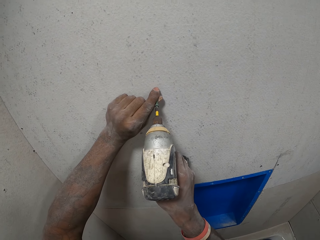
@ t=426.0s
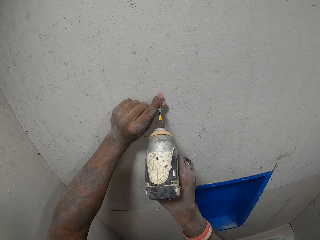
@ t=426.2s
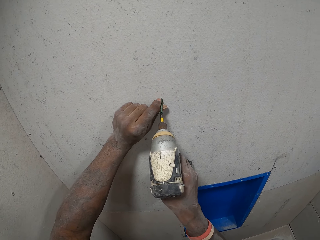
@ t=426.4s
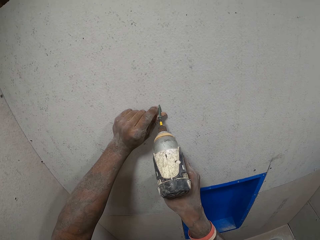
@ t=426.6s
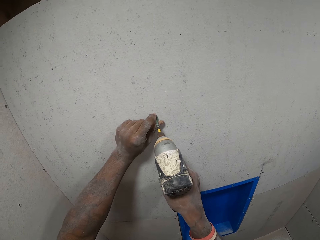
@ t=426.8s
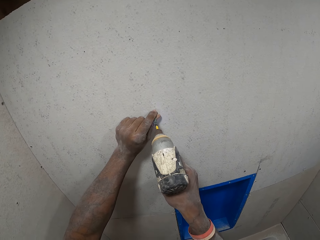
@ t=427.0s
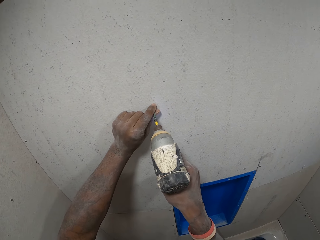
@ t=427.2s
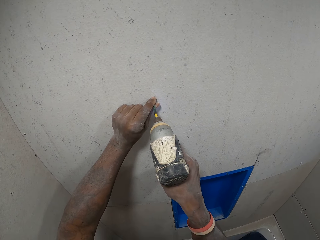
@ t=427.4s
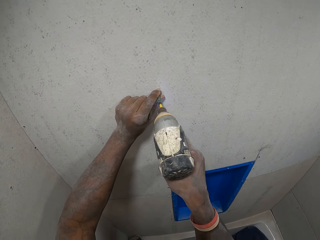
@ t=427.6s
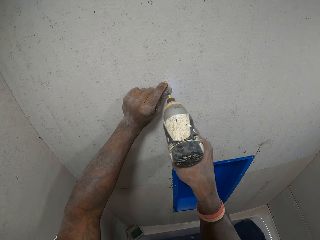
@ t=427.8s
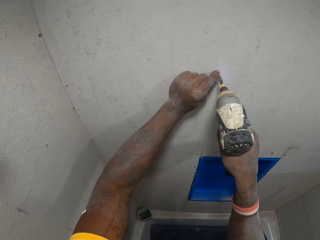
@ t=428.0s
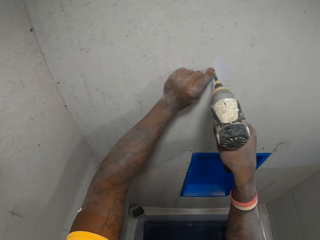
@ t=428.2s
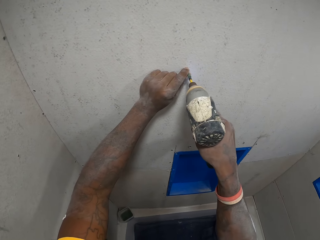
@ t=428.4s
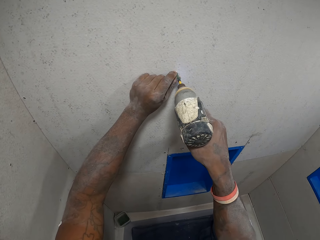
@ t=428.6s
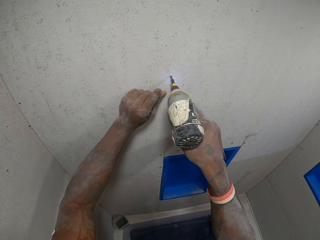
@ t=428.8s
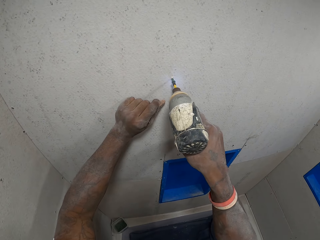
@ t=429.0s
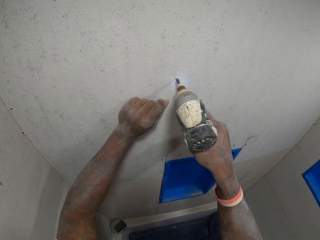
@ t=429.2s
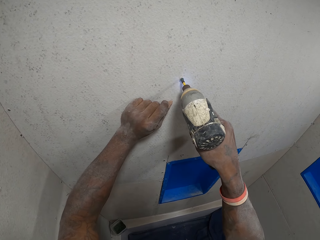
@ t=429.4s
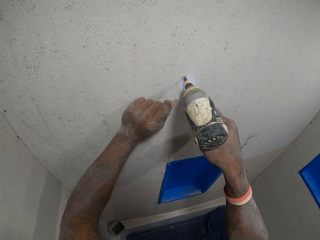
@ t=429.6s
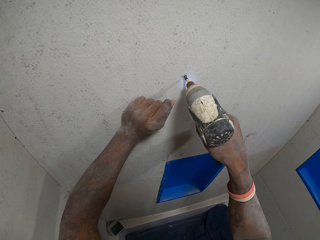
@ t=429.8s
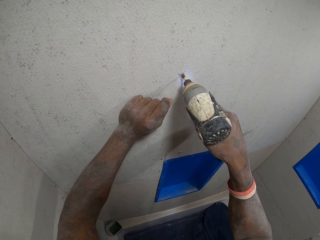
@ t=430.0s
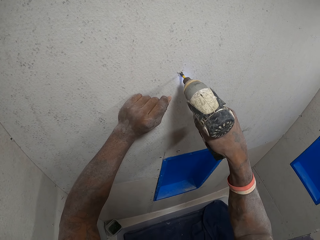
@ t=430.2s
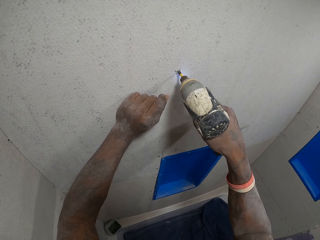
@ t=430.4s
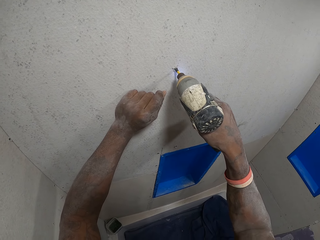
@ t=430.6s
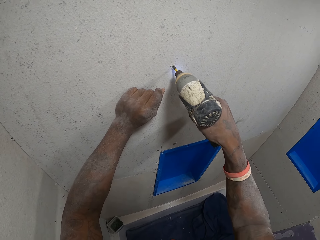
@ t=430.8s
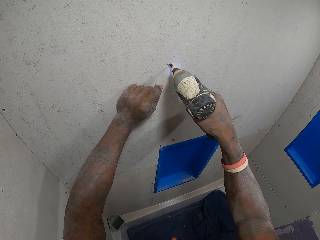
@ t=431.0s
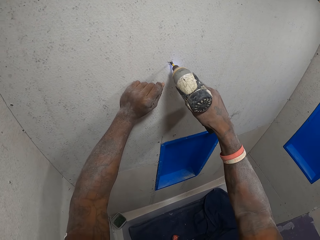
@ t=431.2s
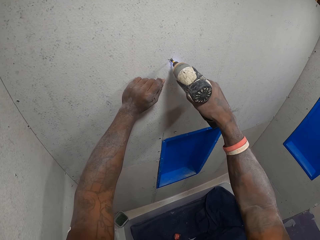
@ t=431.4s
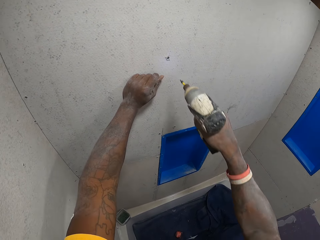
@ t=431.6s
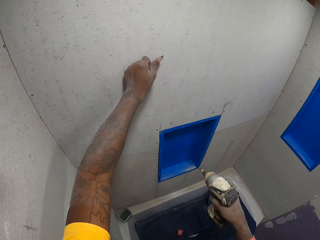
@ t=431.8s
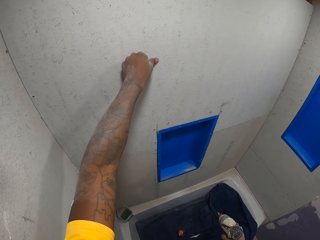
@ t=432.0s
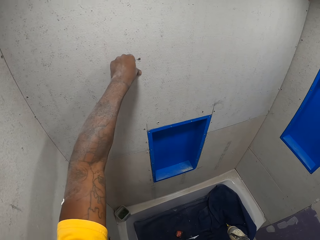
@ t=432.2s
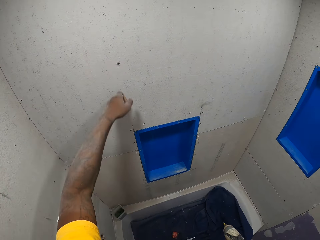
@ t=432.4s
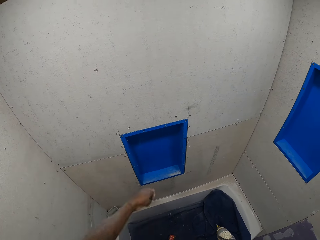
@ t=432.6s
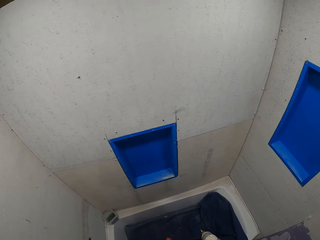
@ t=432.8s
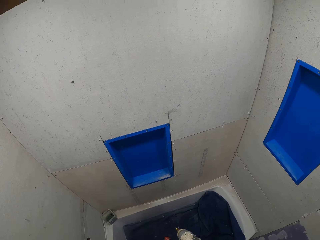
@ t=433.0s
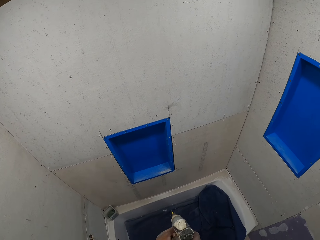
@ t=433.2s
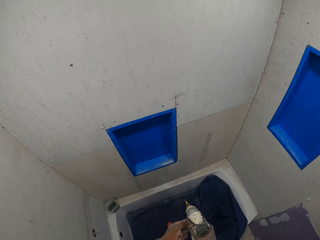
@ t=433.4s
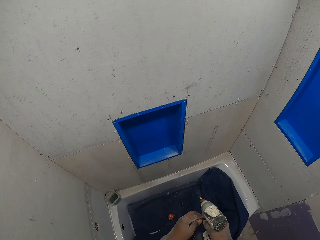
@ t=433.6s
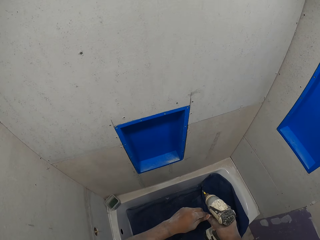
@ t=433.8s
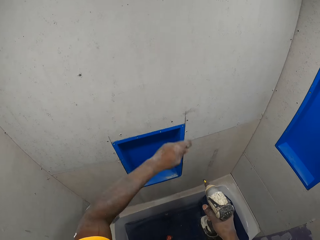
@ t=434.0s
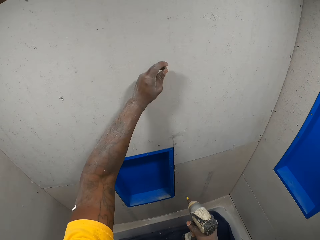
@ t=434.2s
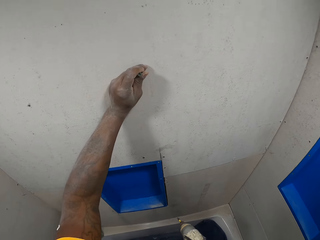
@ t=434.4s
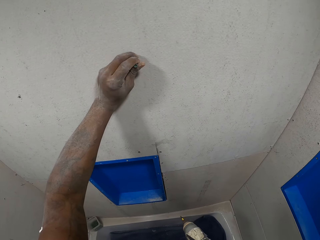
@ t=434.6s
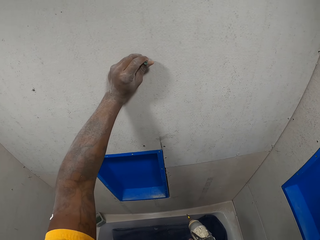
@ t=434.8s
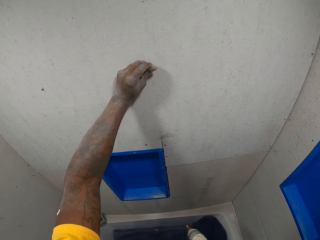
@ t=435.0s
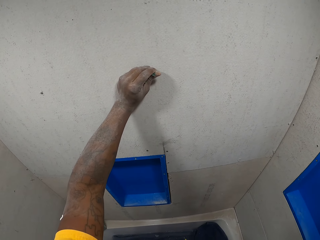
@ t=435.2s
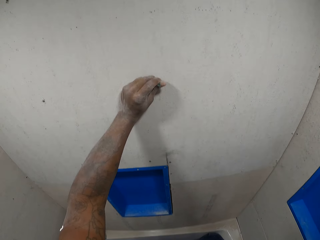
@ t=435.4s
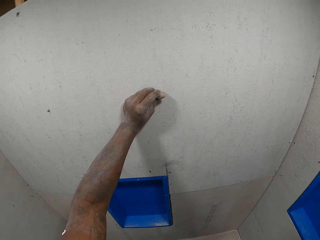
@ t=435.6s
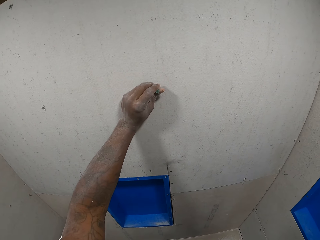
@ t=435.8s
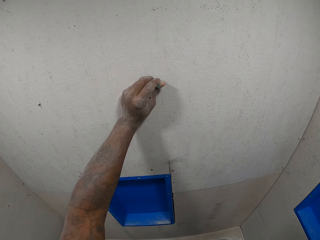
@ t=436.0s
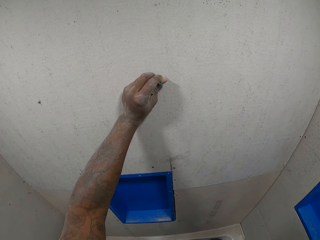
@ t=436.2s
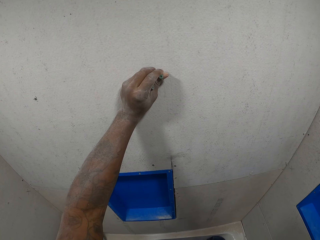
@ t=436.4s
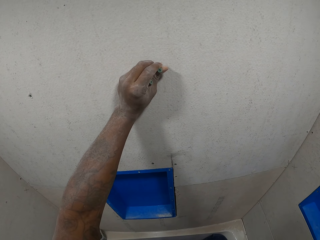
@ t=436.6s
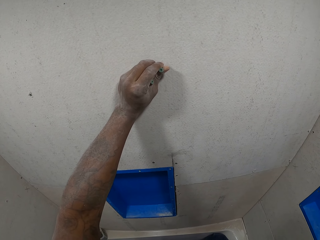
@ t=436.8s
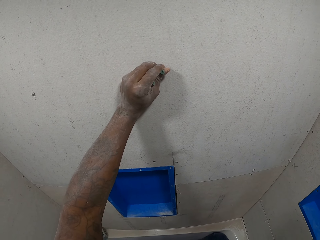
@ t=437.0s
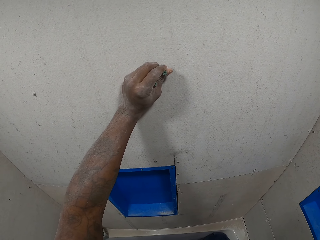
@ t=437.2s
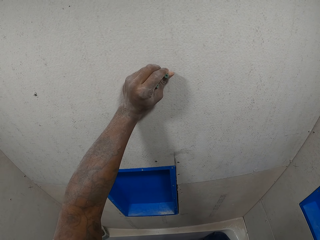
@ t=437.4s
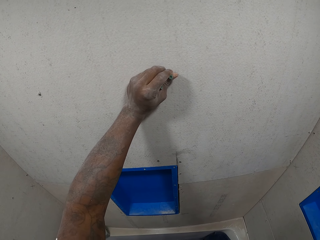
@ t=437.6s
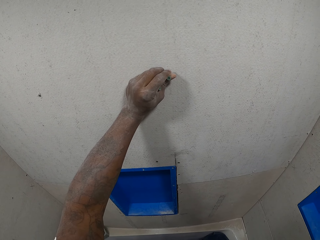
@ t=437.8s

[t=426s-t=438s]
The camera wearer wipes off the drilled point on the cardboard wall with his left hand, with his finger. He stares at the cardboard wall. He holds the screw on the cardboard wall.

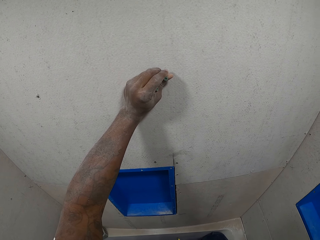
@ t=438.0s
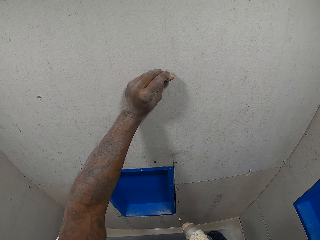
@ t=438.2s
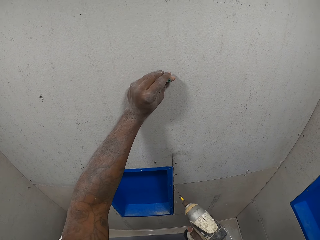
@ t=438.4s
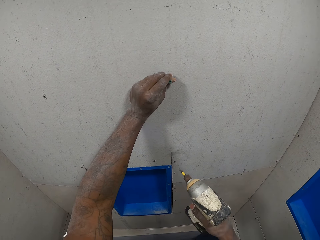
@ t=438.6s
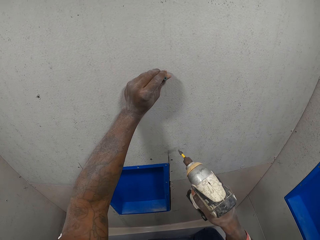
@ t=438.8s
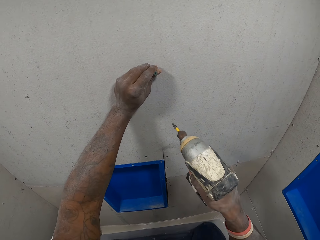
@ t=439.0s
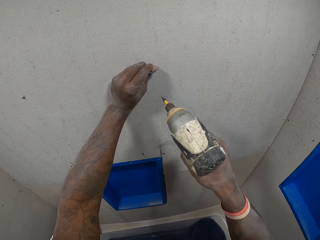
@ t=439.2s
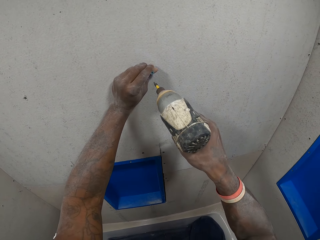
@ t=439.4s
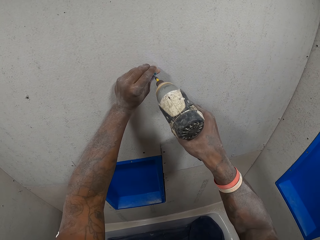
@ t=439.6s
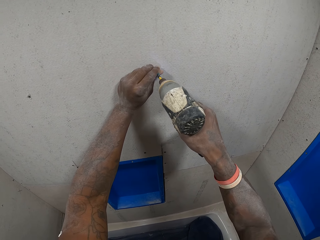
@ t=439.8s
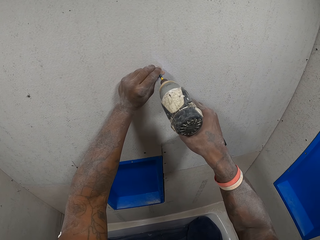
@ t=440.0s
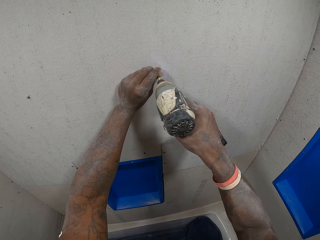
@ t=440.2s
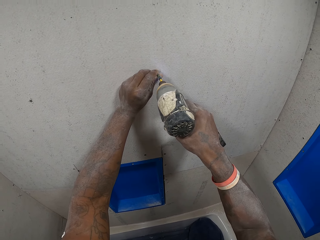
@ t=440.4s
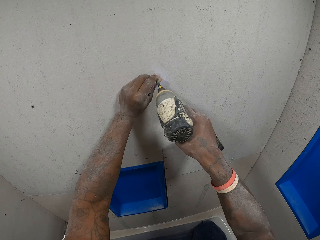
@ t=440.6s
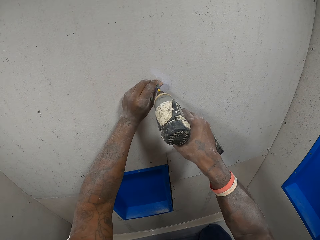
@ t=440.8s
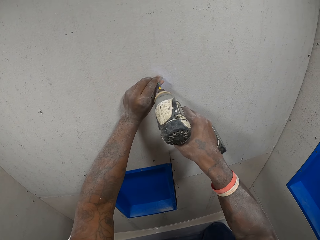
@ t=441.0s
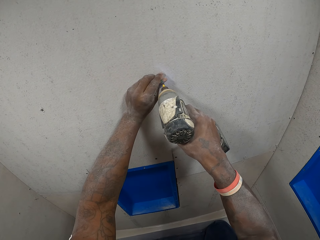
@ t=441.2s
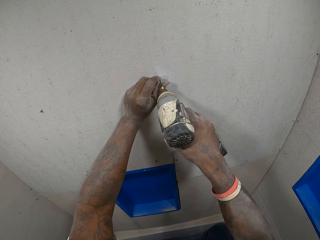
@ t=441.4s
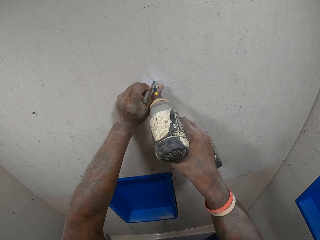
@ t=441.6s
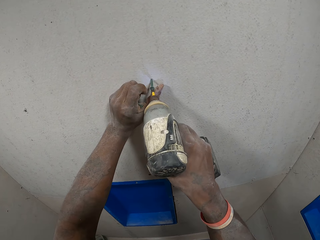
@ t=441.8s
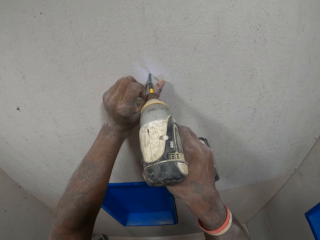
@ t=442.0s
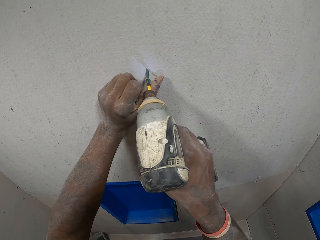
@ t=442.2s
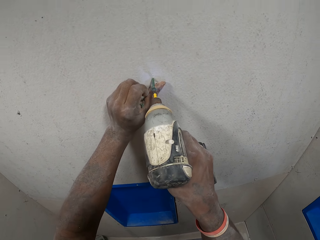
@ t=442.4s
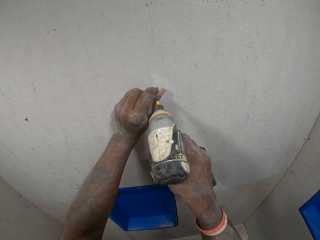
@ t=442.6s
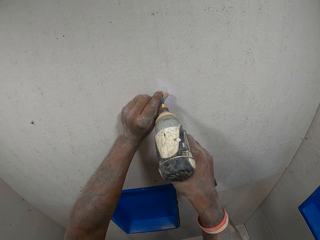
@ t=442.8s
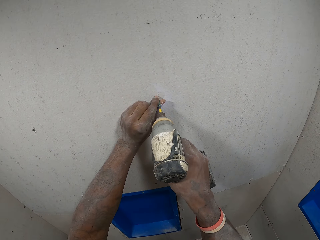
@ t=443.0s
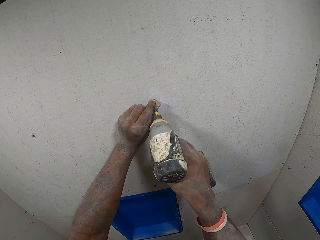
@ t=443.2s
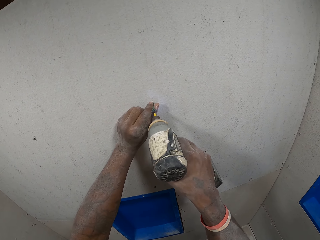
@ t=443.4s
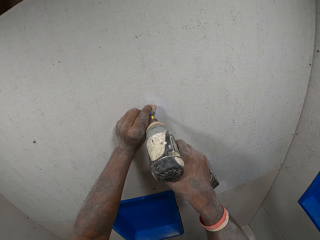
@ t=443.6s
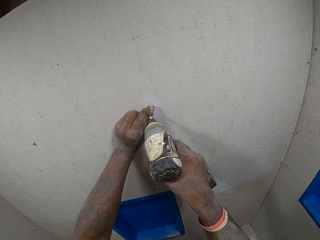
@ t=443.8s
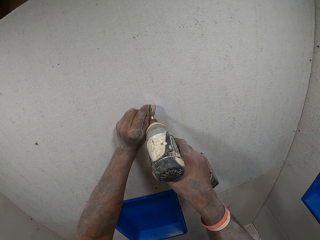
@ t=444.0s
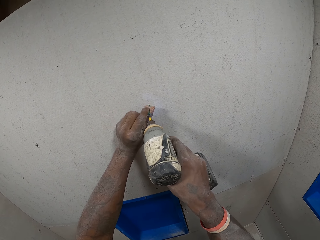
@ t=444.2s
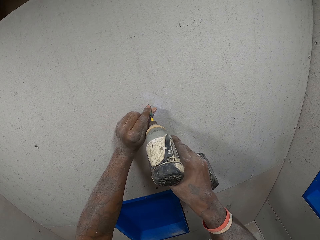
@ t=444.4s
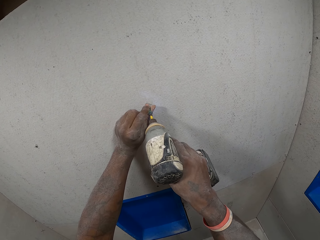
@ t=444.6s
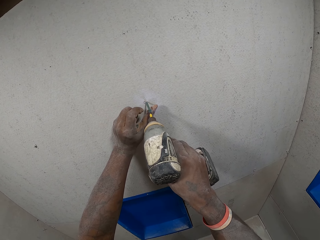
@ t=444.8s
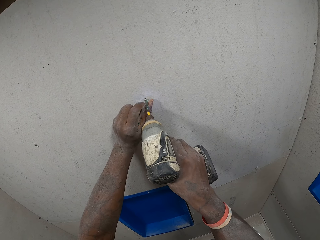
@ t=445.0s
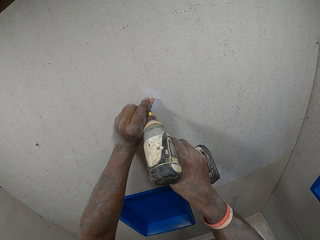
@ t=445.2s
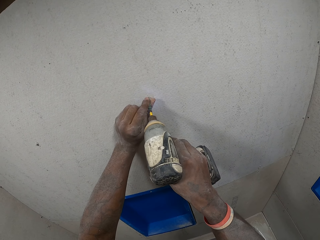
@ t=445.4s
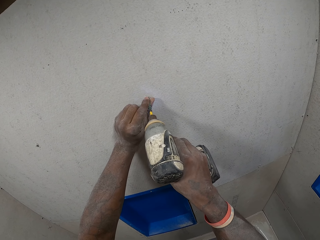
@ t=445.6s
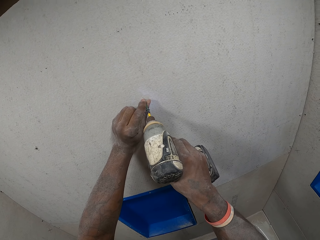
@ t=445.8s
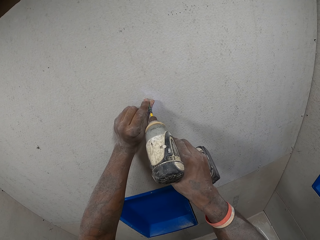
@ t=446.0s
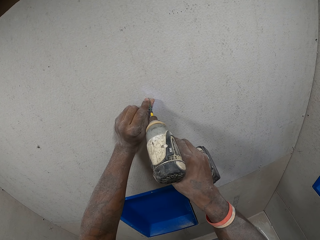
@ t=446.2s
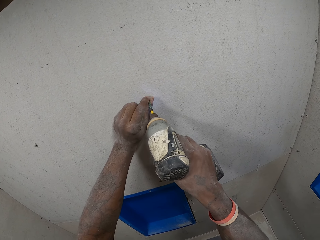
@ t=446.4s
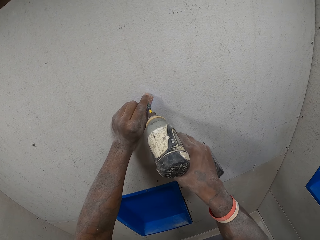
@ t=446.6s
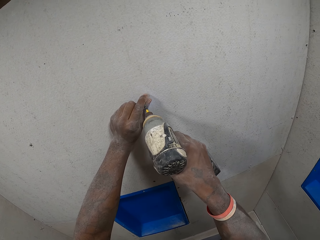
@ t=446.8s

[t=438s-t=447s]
The camera wearer drills a screw on the bathroom wall or cardboard wall with the electric drill on his right hand.
